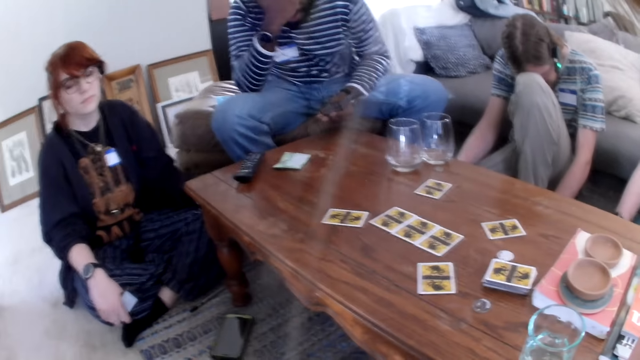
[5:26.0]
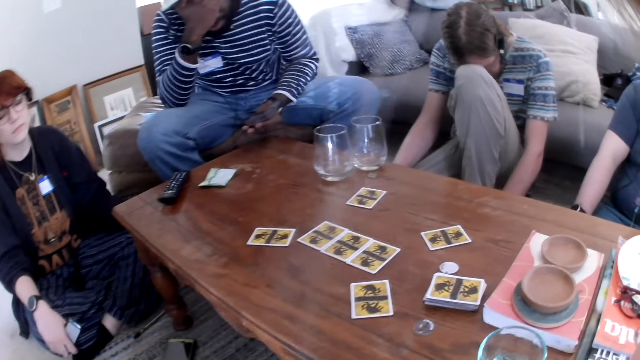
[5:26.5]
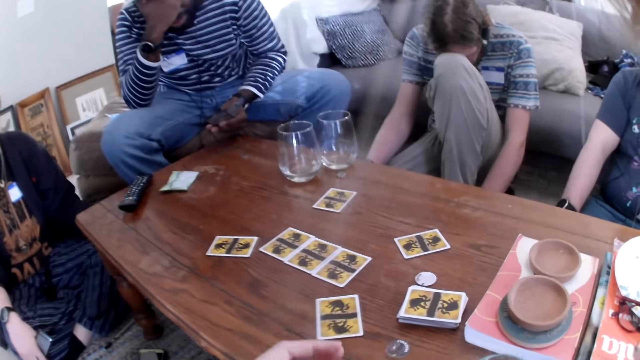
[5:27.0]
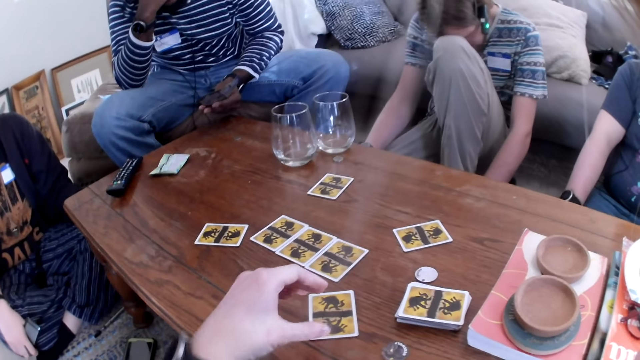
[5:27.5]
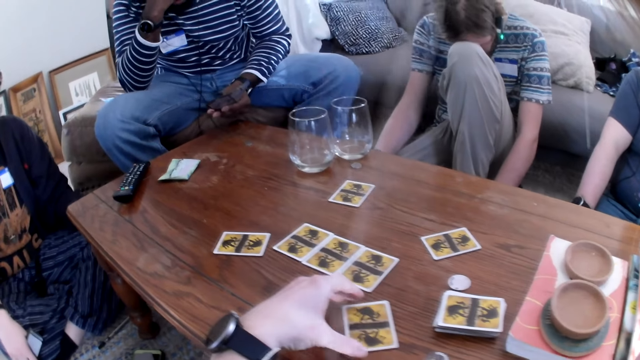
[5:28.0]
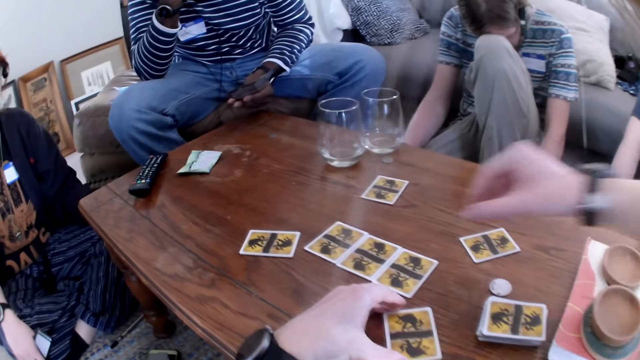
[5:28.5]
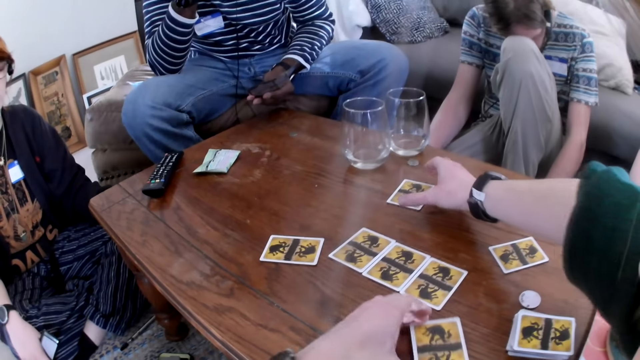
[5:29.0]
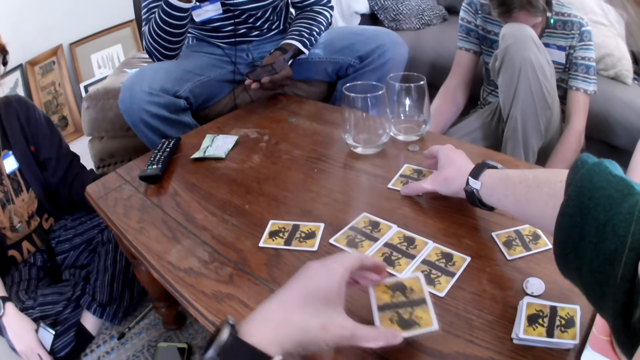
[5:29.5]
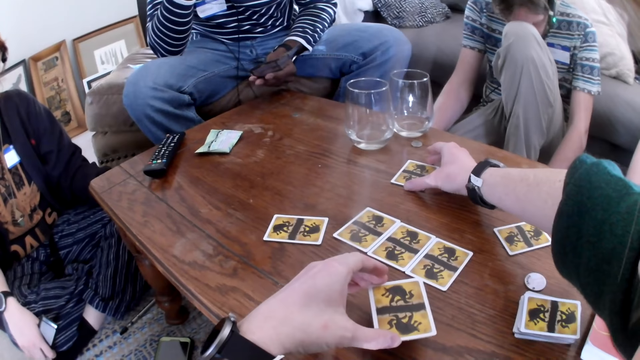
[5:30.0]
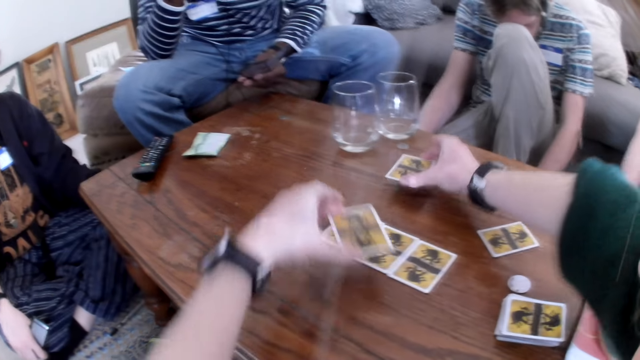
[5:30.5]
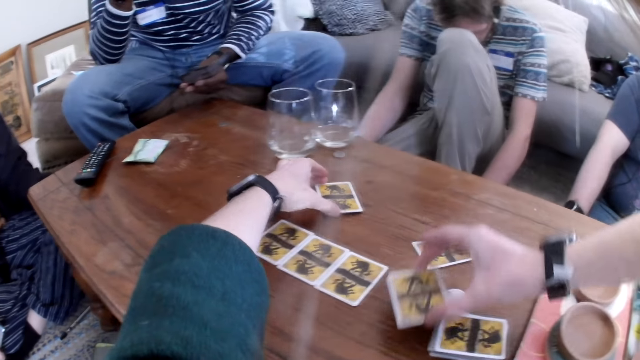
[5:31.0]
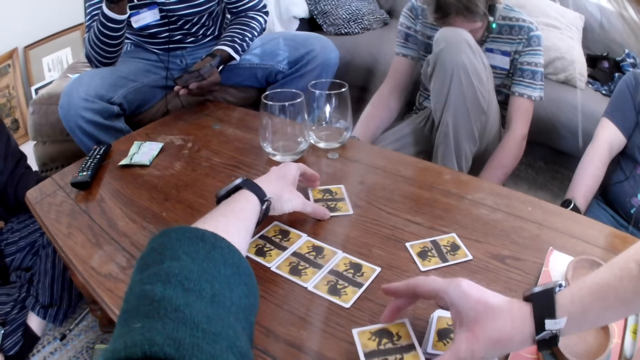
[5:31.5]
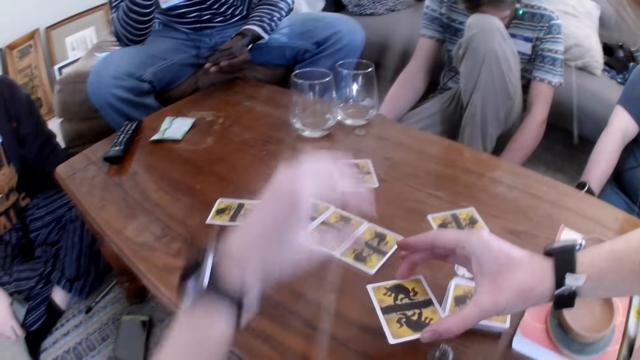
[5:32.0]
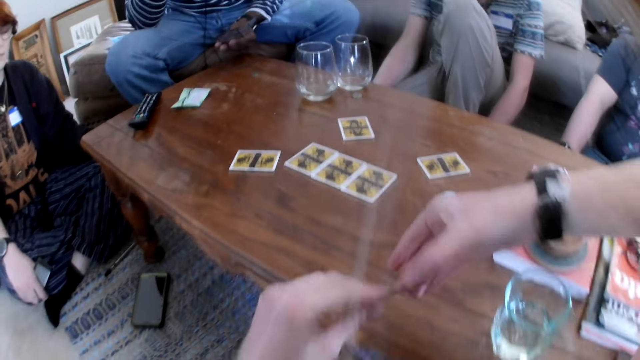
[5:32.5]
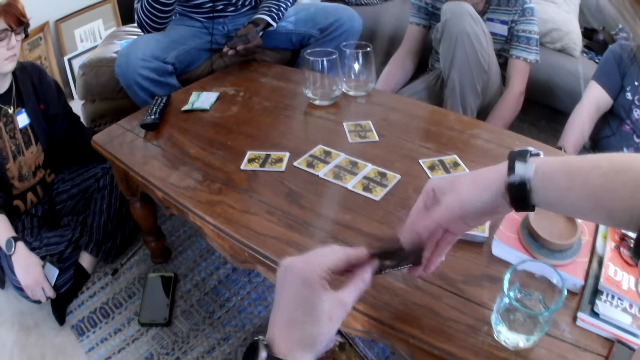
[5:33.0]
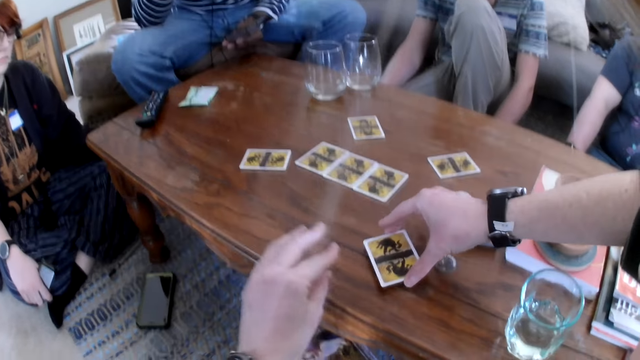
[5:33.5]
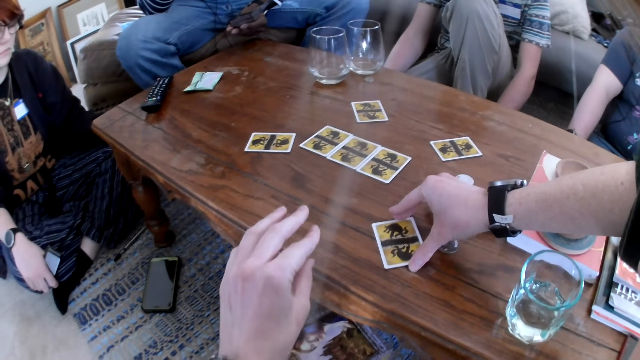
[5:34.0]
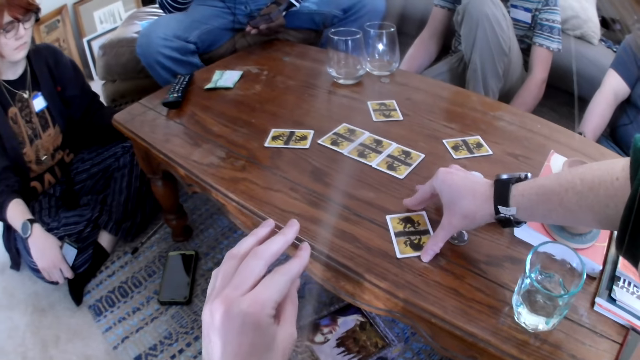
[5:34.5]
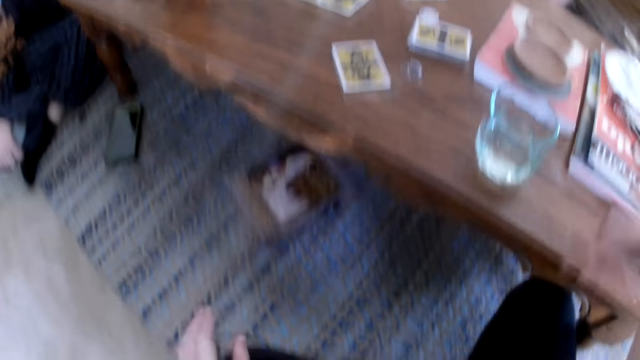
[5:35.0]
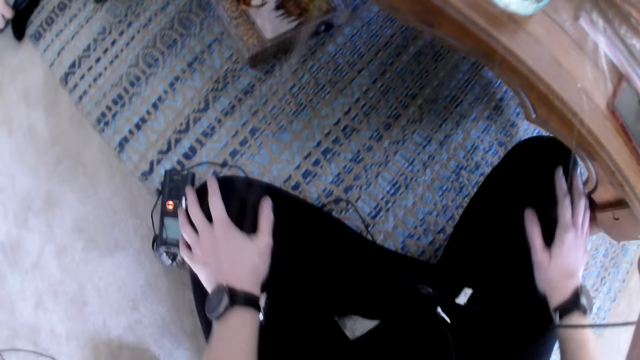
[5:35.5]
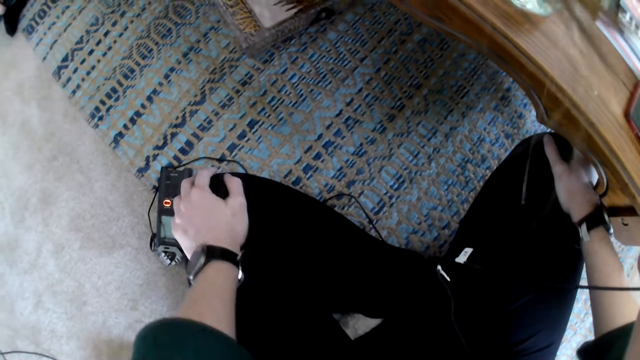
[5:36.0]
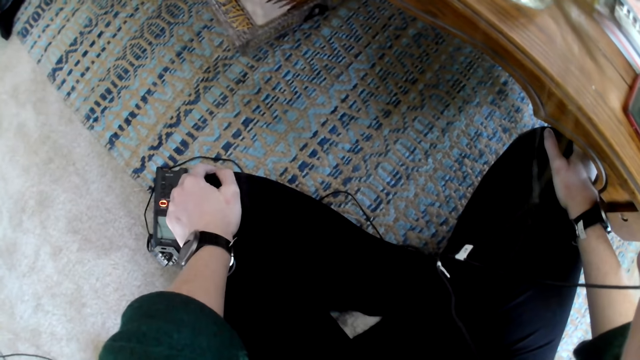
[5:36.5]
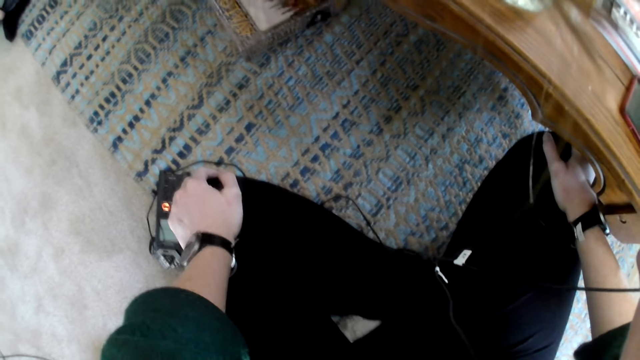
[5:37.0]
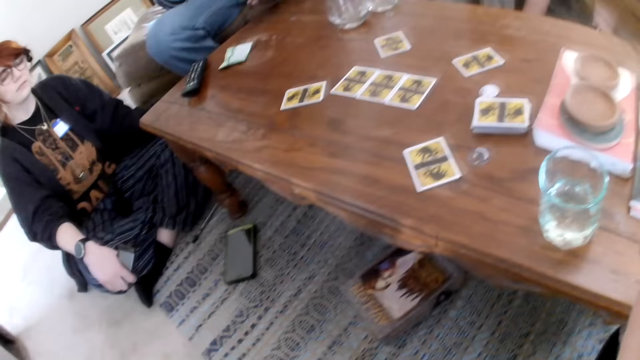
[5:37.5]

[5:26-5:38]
The camera wearer picks up a card and touches the cards. They pick up a card again, and again.

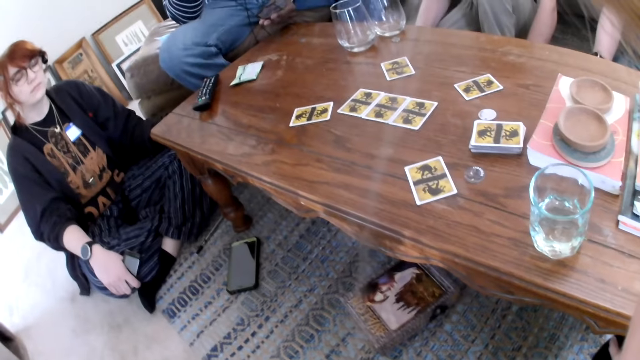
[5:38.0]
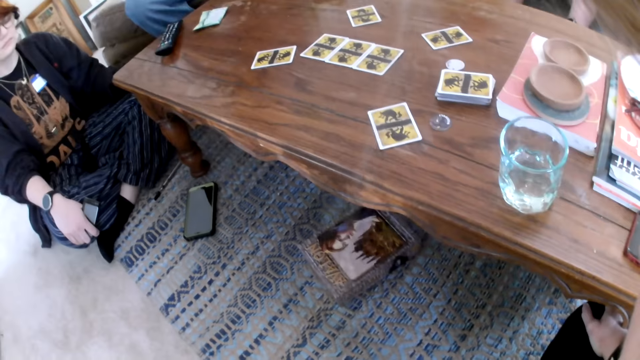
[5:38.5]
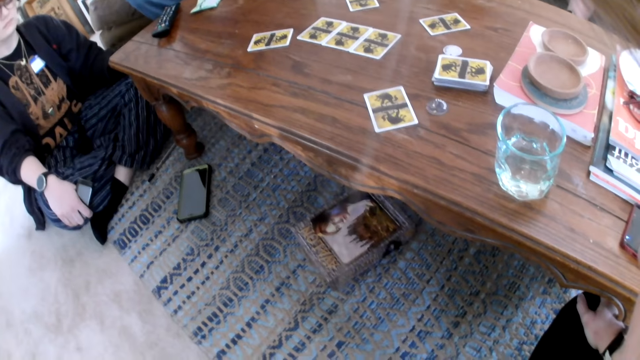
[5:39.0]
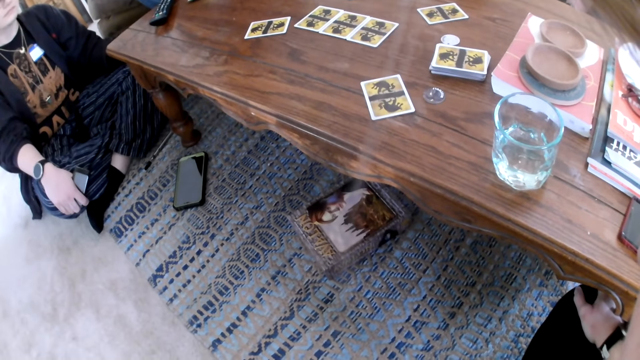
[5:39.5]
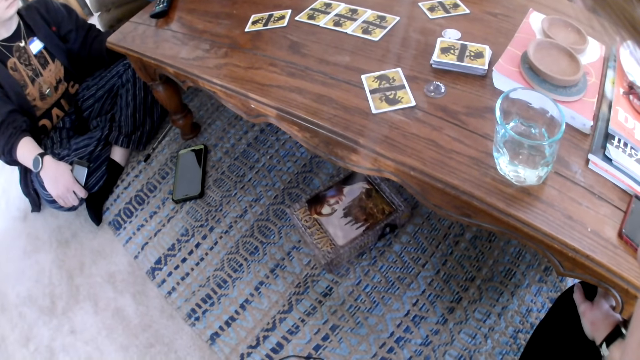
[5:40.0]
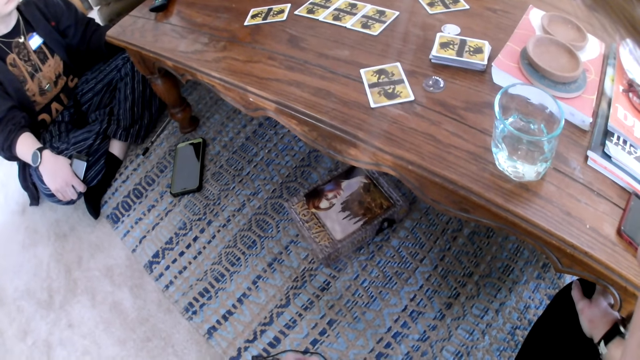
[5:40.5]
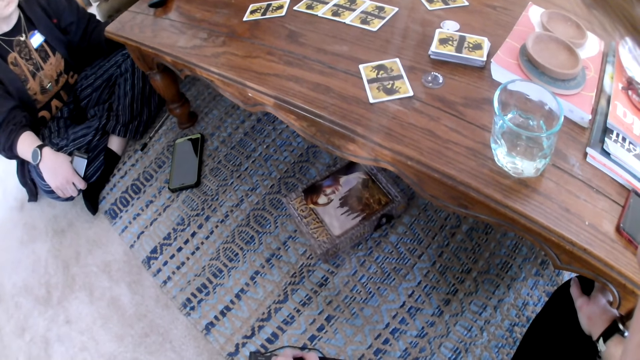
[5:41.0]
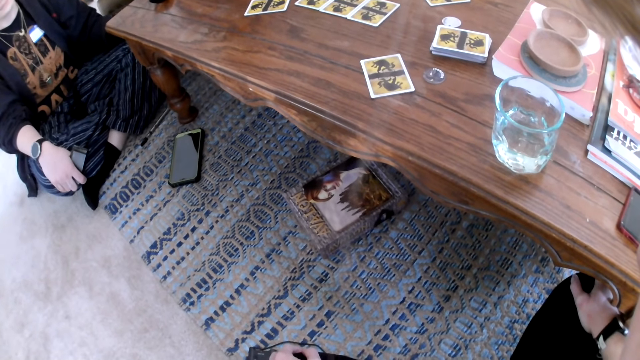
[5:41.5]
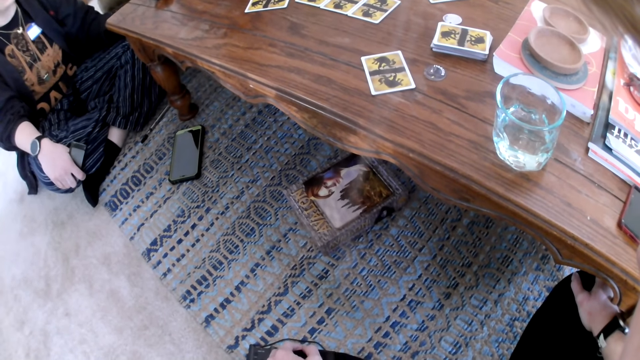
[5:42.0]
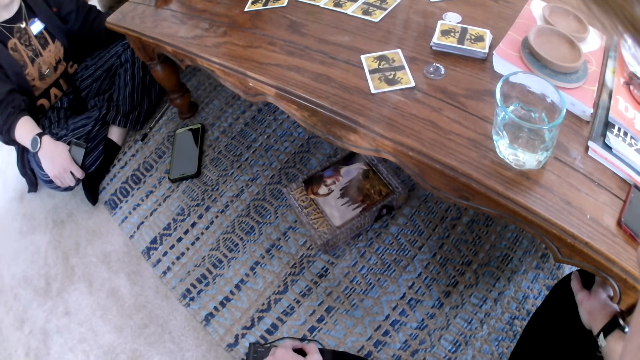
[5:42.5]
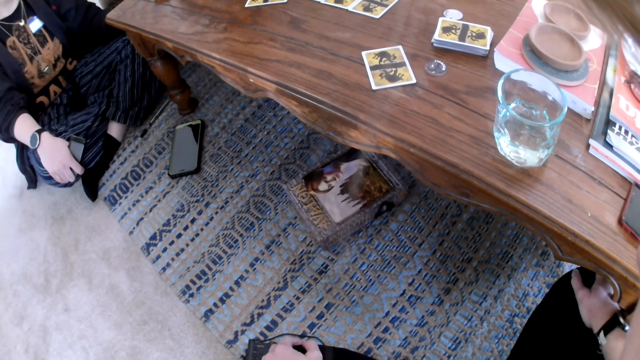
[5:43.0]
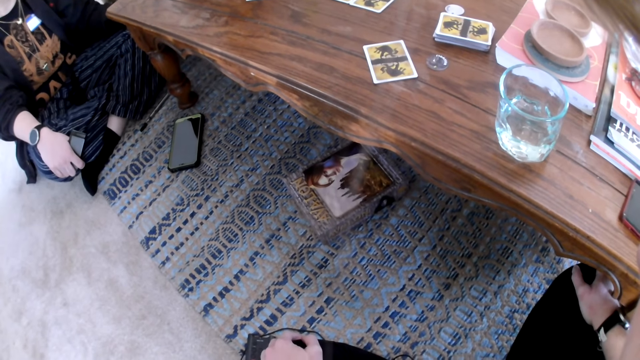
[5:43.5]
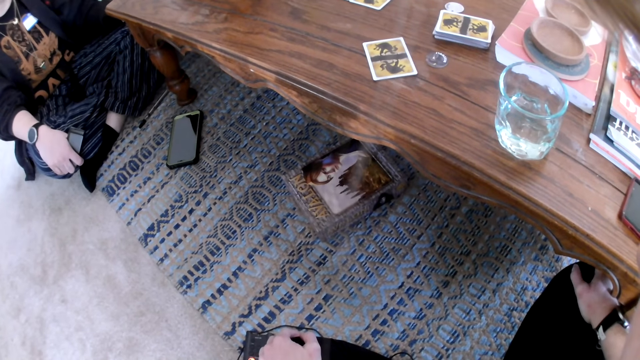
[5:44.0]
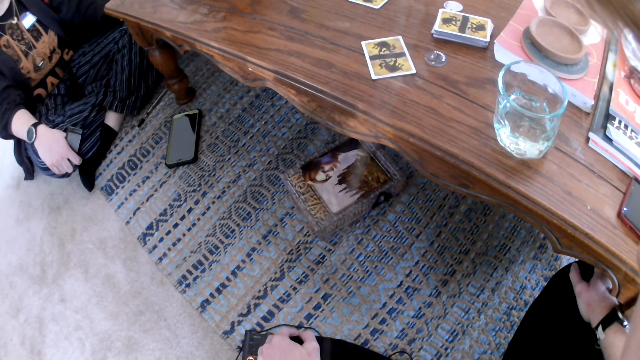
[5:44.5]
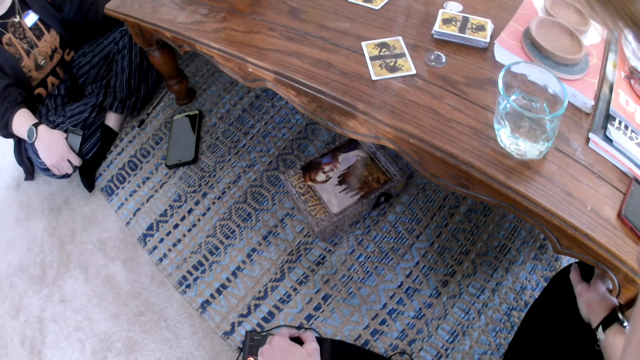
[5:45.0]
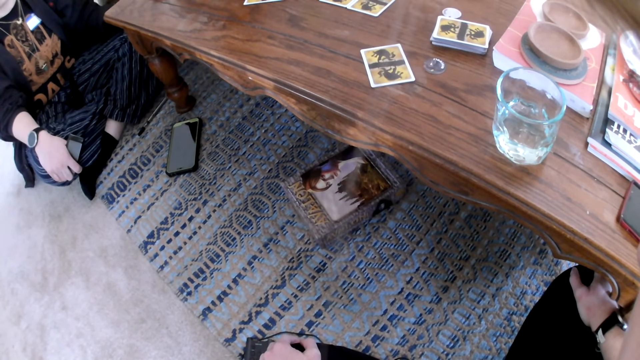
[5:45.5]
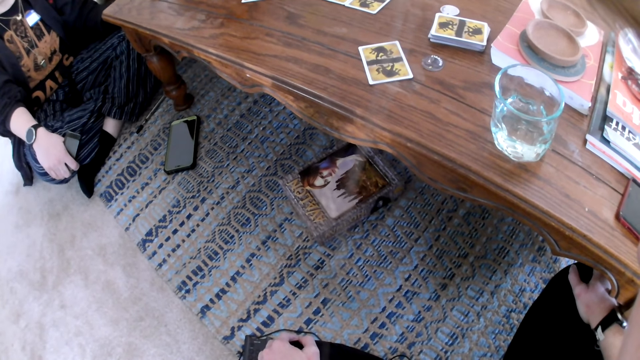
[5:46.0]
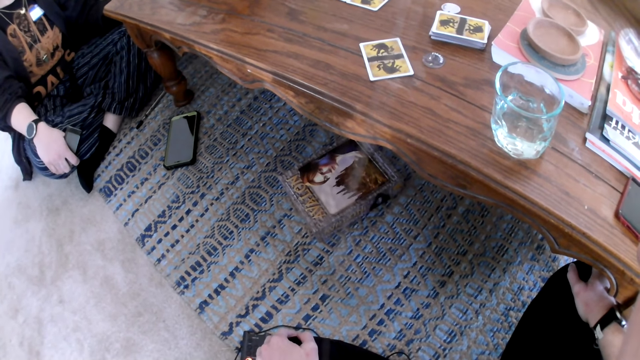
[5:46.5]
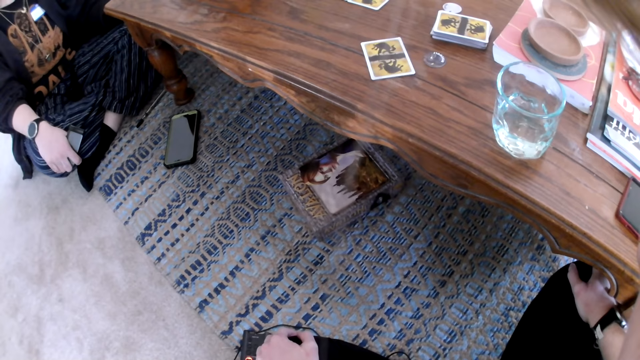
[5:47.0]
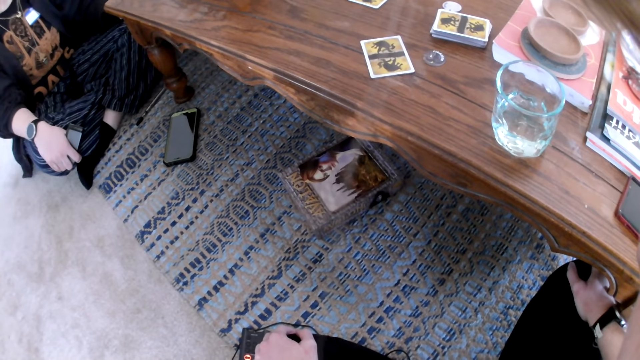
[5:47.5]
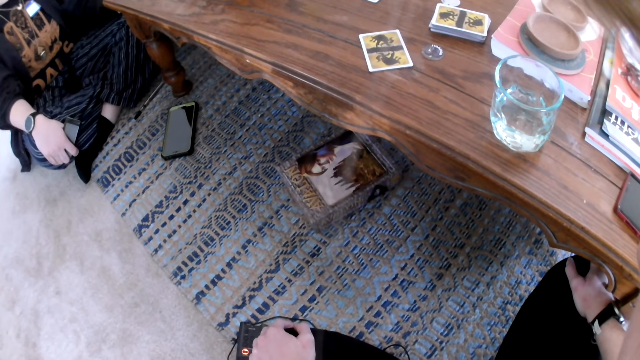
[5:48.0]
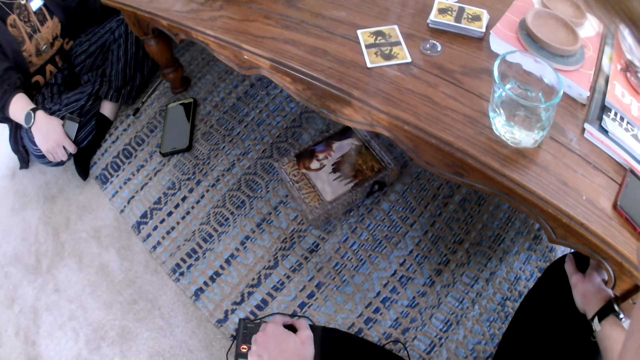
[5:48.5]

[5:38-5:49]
A person talks. The camera wearer talks with friends.
